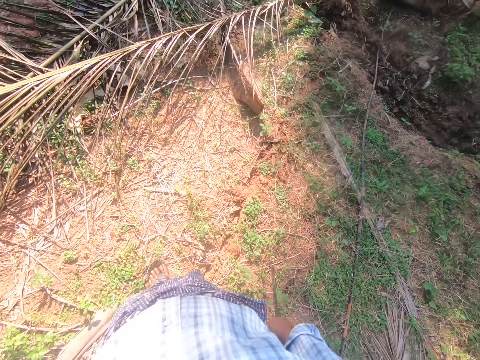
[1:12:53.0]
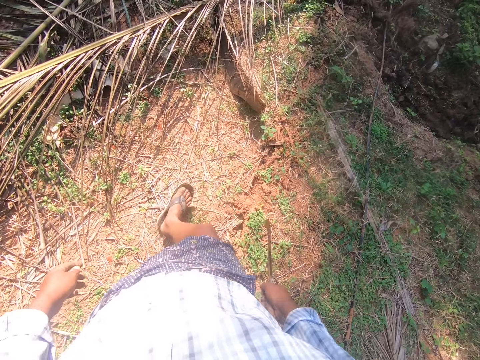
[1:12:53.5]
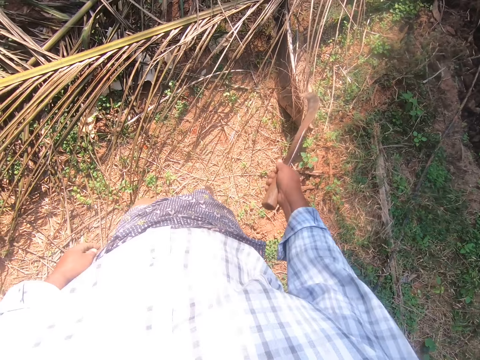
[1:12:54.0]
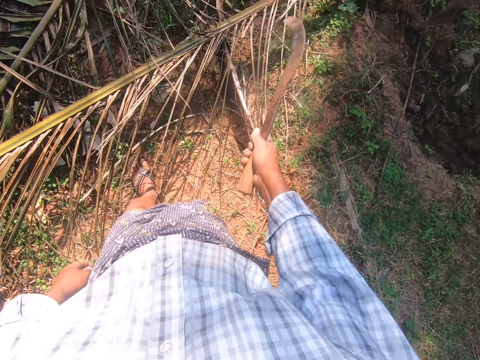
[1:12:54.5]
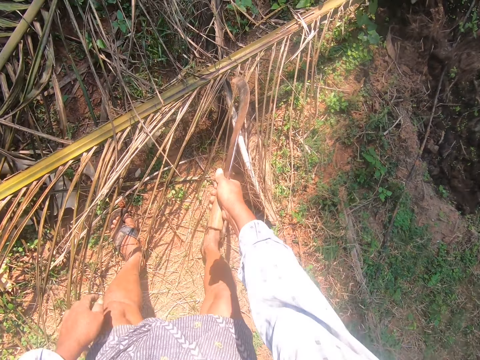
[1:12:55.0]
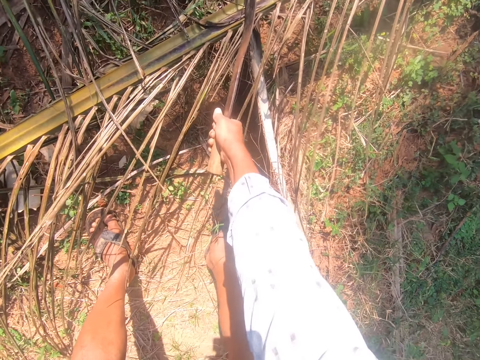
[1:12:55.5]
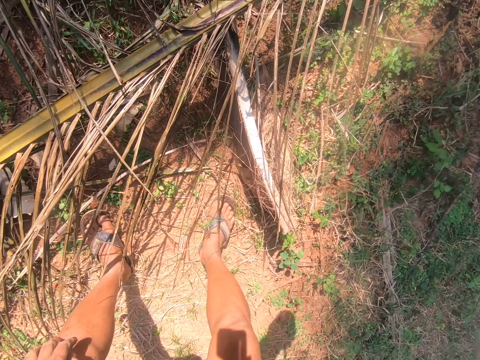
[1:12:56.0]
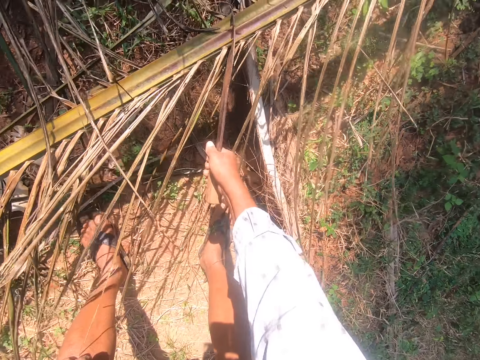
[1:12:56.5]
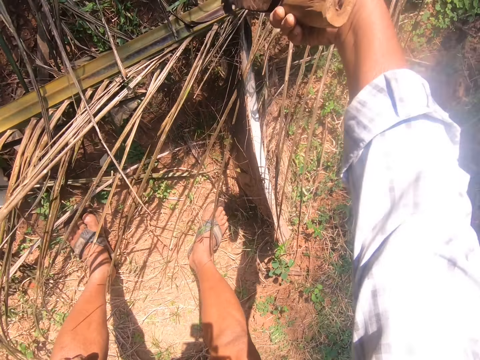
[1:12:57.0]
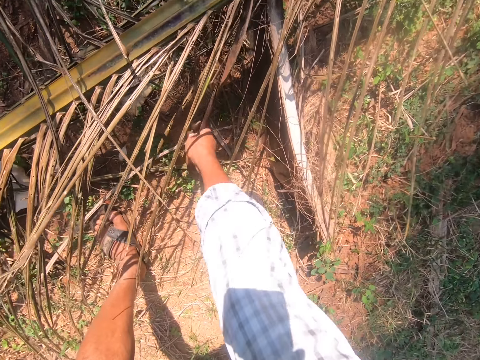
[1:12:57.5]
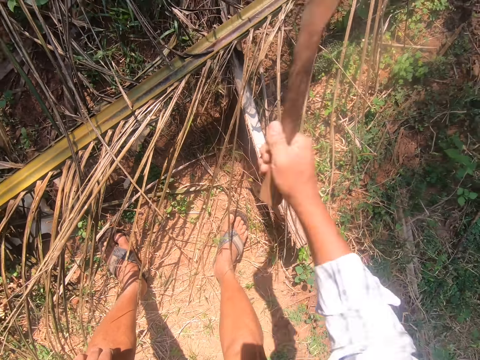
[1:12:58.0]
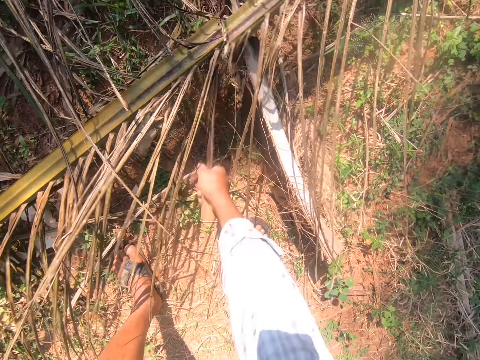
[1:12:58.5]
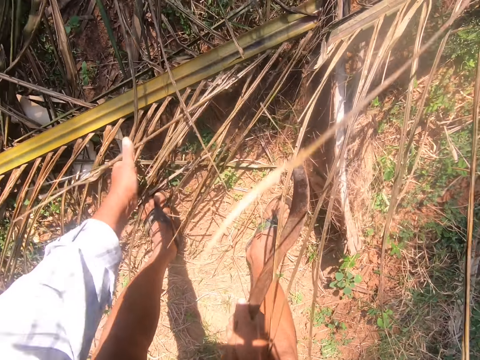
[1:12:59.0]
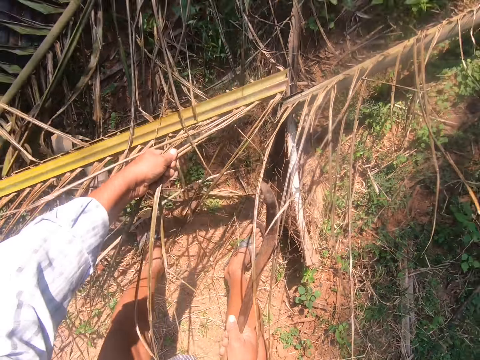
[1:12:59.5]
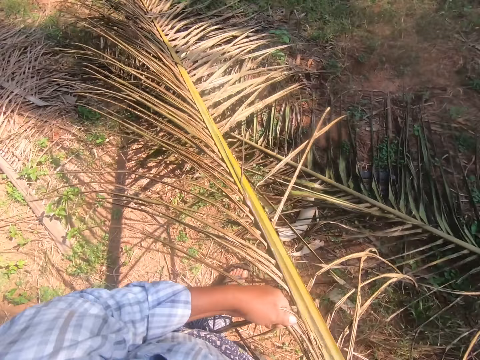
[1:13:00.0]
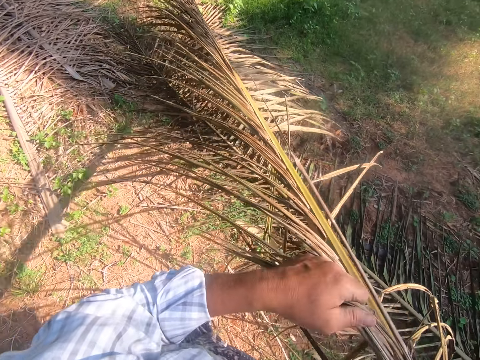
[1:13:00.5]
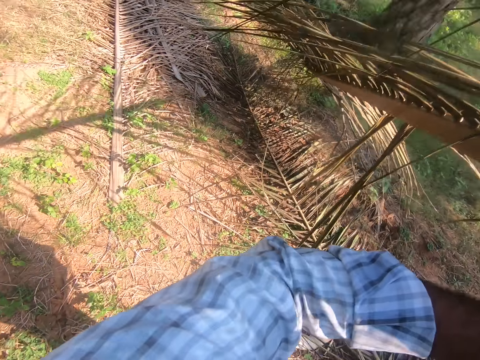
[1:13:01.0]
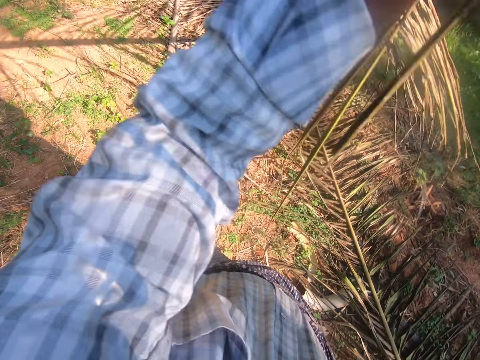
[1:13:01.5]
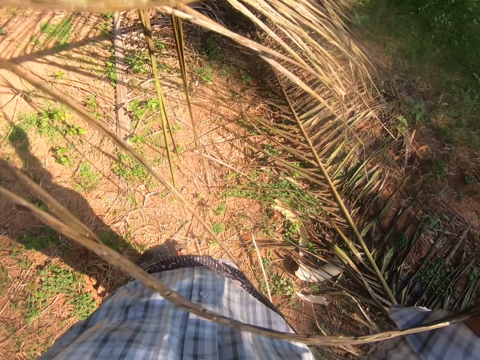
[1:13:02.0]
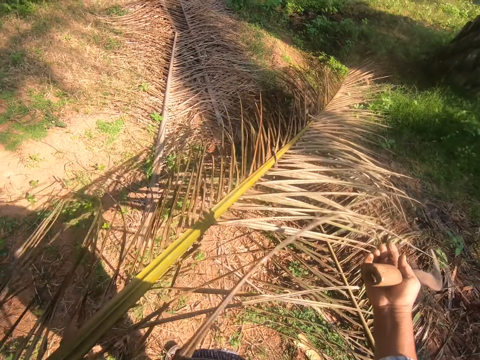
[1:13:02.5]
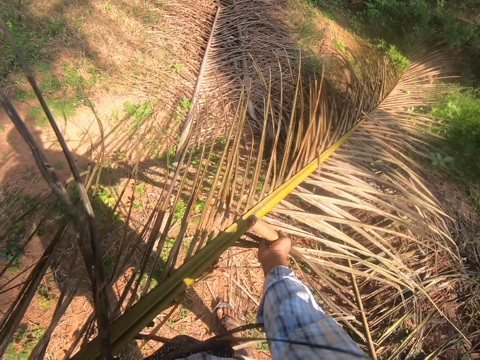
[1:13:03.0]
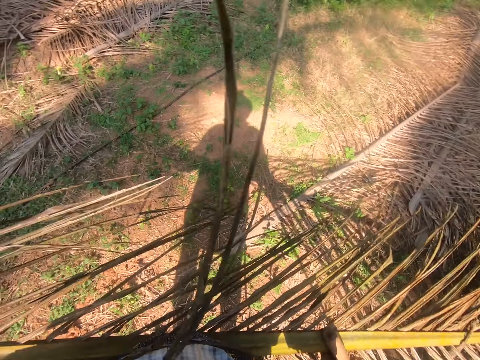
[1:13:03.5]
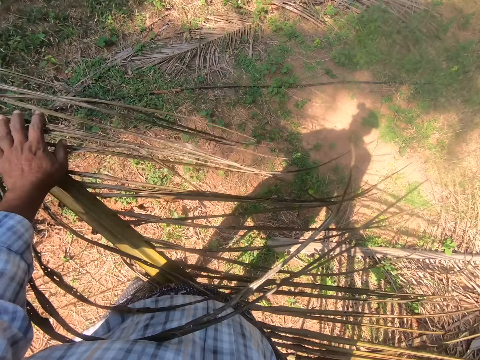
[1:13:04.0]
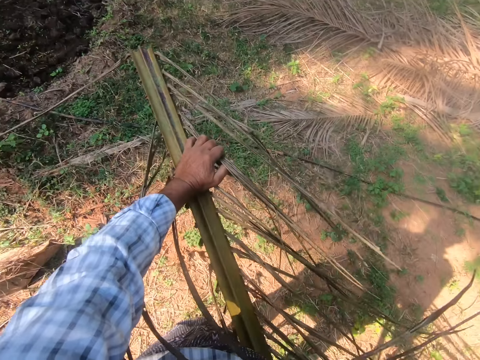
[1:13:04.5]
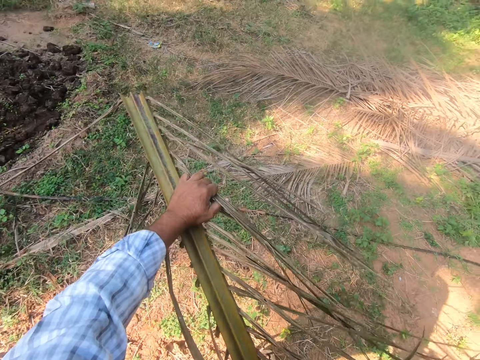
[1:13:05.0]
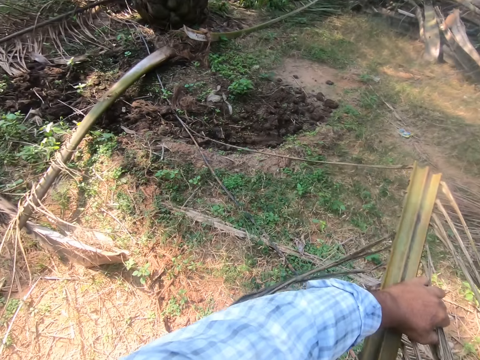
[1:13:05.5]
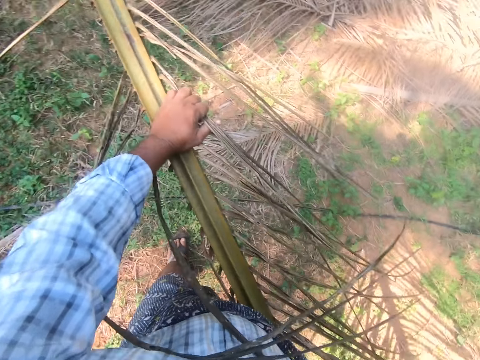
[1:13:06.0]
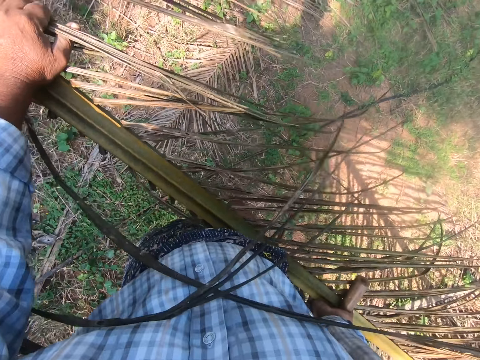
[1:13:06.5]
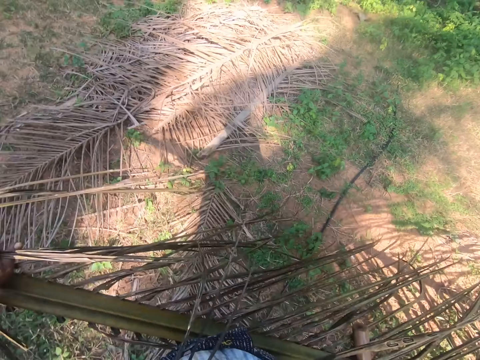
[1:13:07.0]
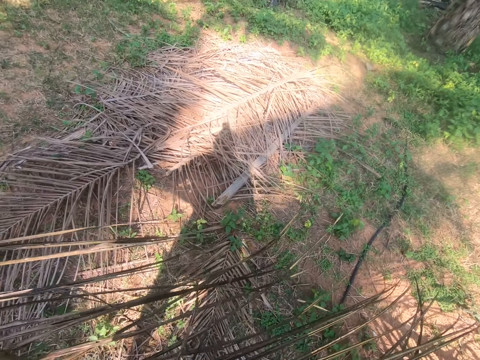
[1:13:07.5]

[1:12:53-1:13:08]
The camera wearer hits the panga or sickle on the ground. He cuts the palm branch with the panga. He hits the palm frond with the sickle in his right hand. He cuts the palm frond with the sickle in his right hand. He picks up one end of the palm frond with his left hand. He moves the palm branch. He moves the leg. He lifts the palm branch. He carries the palm frond with both hands from one part of the farm to another. He steps forward.

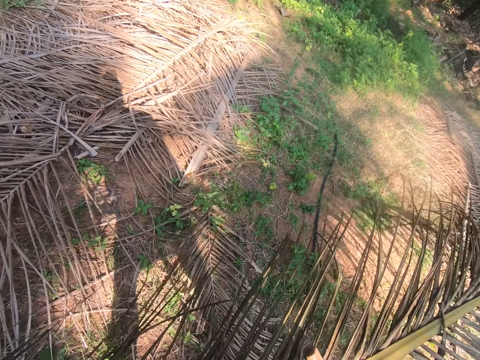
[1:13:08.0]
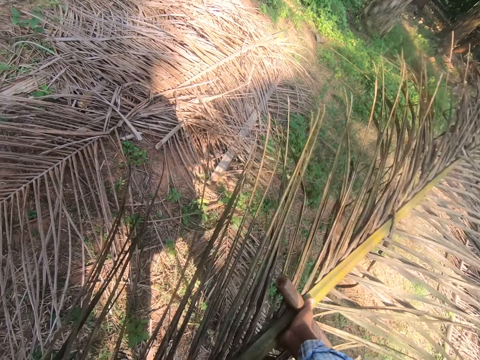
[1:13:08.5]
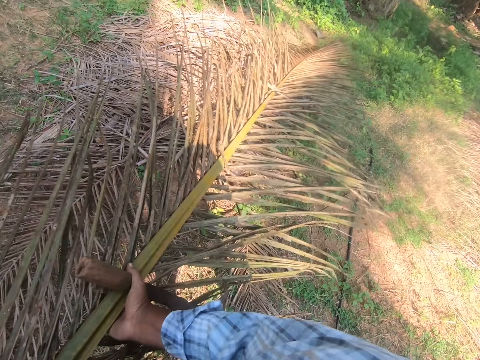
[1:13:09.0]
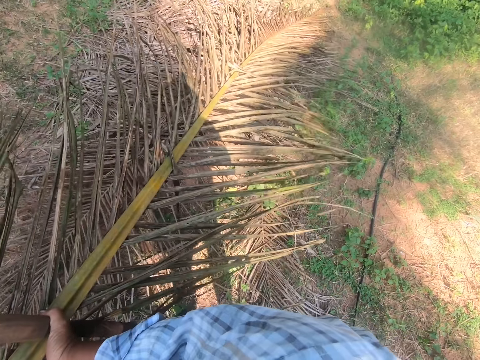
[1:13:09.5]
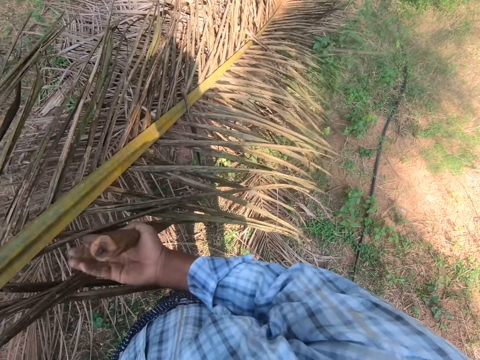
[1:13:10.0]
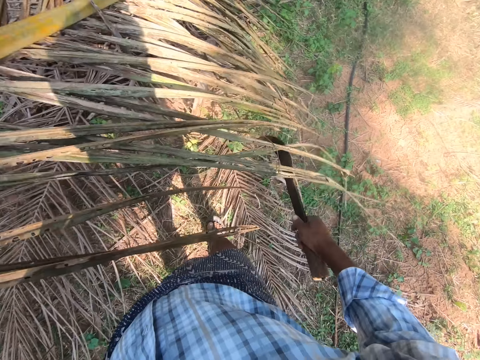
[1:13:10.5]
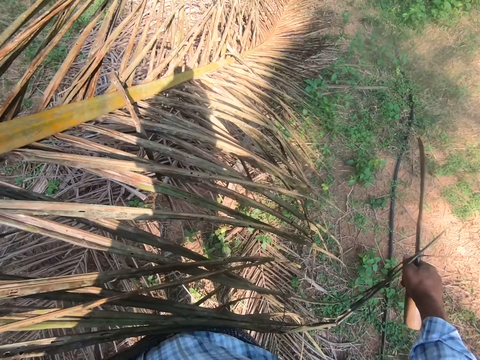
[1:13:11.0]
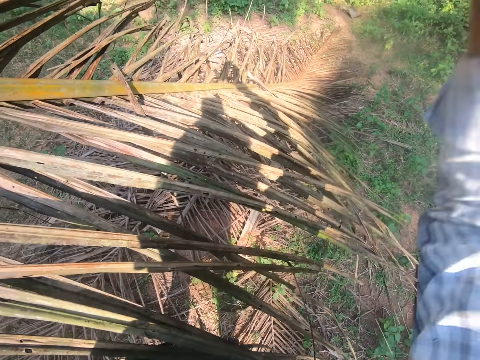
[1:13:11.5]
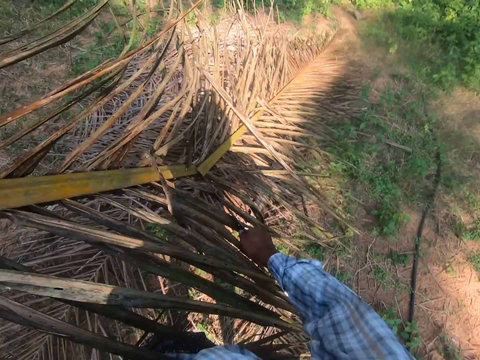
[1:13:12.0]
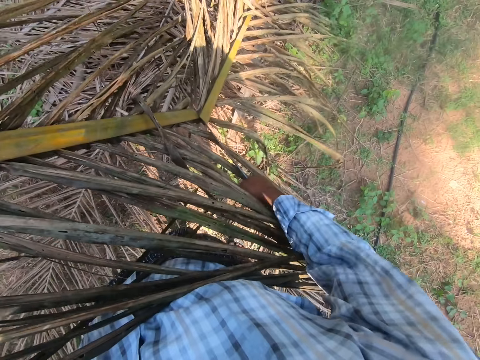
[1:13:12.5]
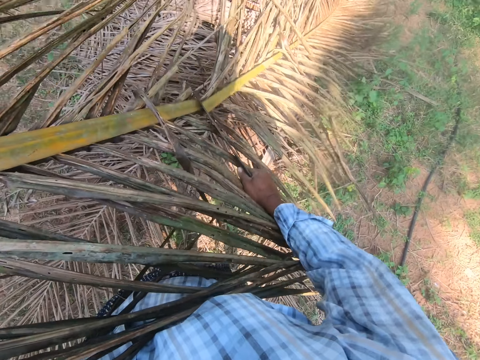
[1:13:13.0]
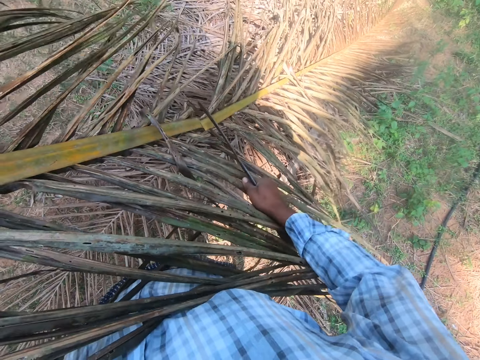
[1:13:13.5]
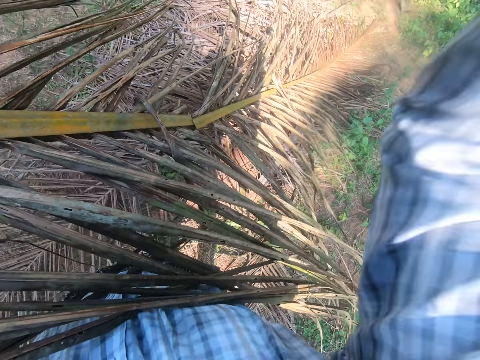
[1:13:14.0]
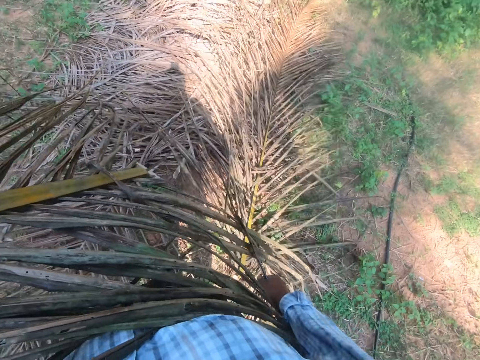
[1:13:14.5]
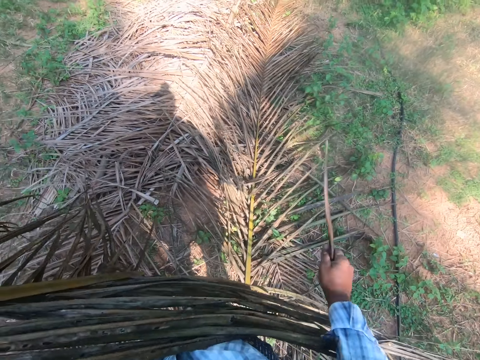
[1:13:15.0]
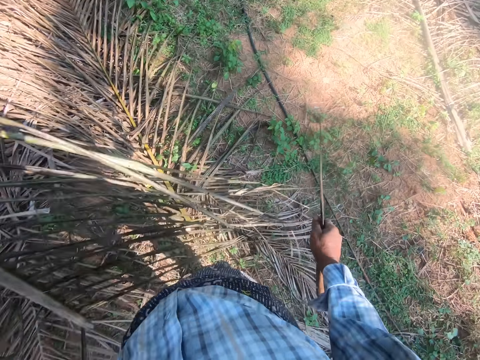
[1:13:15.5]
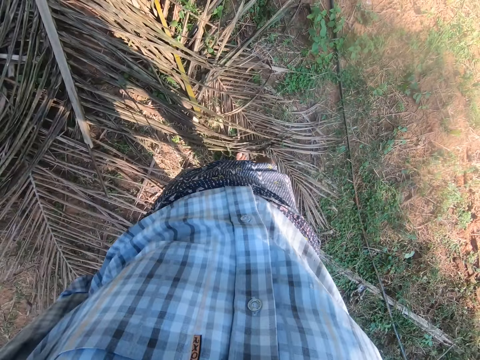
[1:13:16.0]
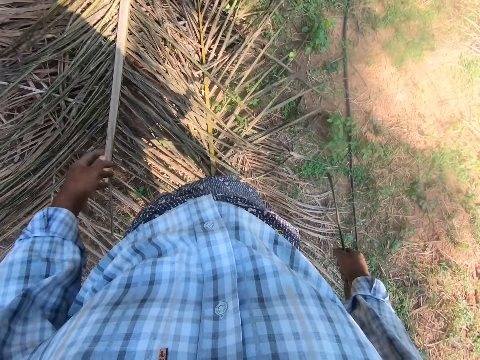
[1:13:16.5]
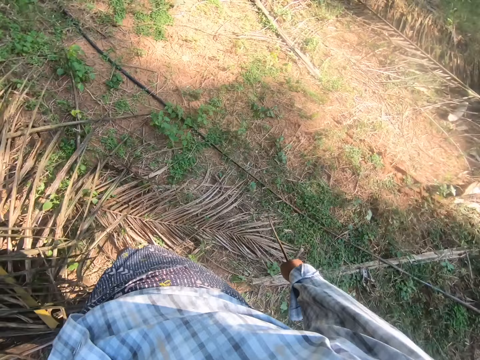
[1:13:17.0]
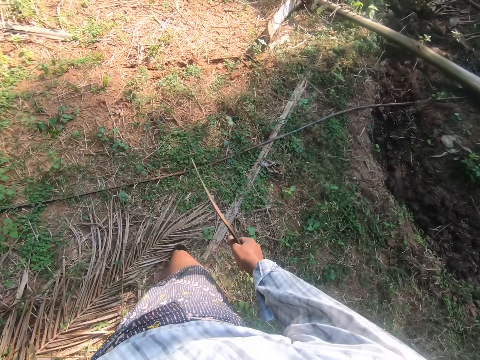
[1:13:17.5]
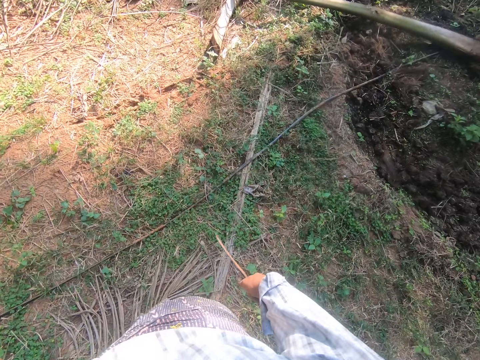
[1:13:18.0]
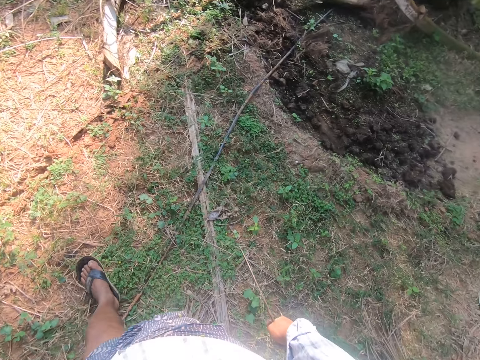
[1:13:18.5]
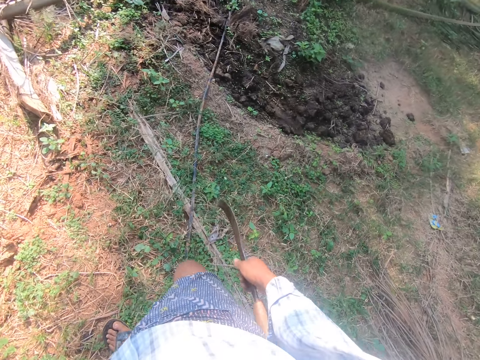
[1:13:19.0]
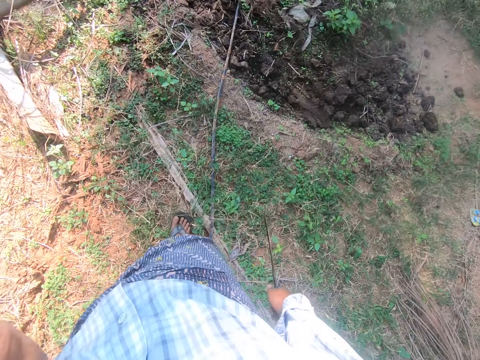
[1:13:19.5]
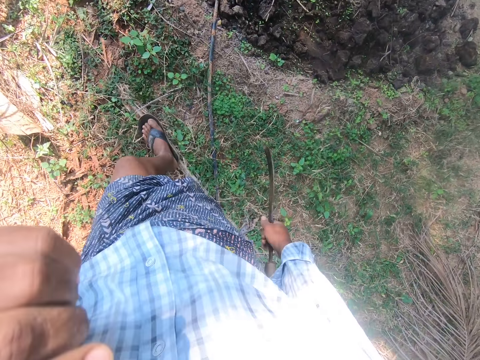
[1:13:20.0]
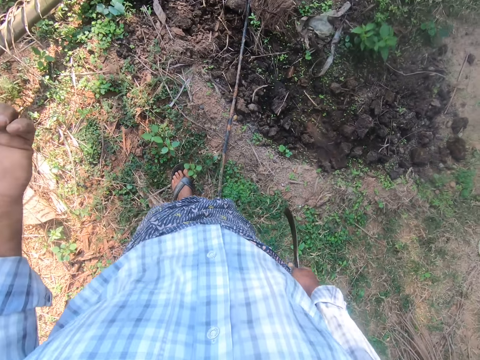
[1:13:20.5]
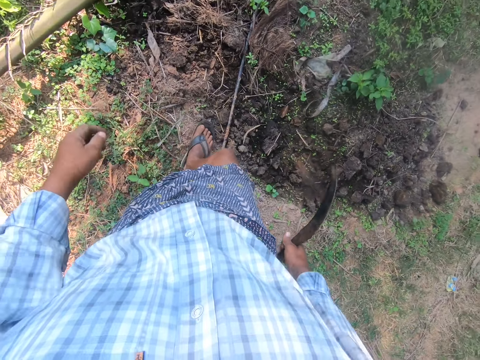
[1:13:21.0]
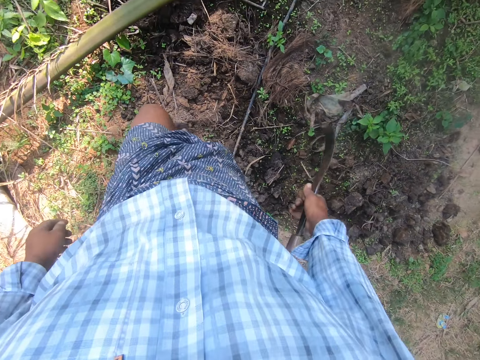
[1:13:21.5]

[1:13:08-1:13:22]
The camera wearer drops the bottom of the palm frond on the ground. He lifts the palm branch. He cuts the palm branch with the panga or sickle. He hits the palm frond with the sickle in his right hand. He cuts the palm frond with the sickle in his right hand. He throws the palm branch. He drops the palm frond in his left hand on the ground. He moves the palm branch. He steps forward. He moves the hand.
